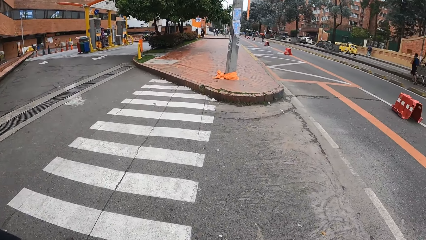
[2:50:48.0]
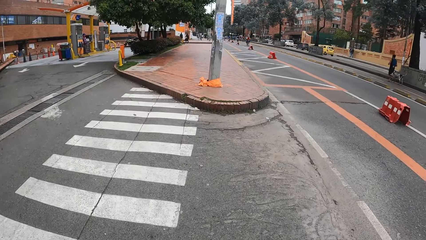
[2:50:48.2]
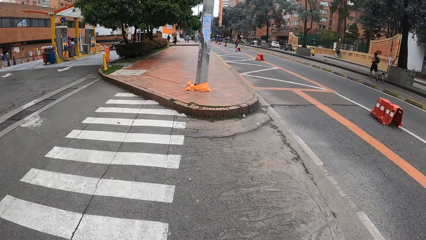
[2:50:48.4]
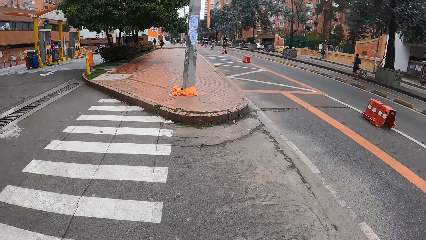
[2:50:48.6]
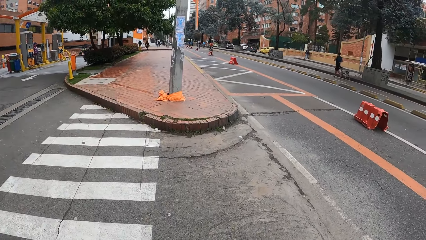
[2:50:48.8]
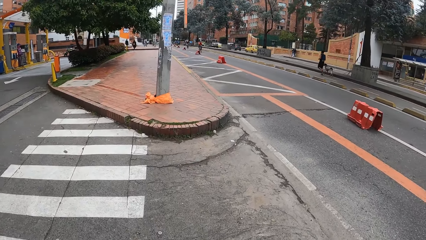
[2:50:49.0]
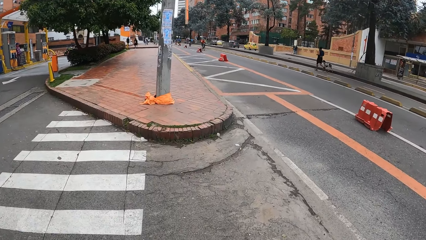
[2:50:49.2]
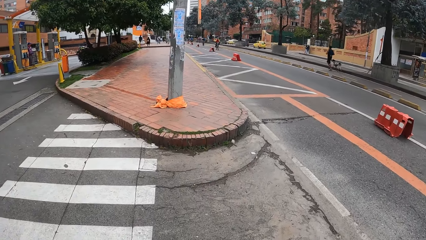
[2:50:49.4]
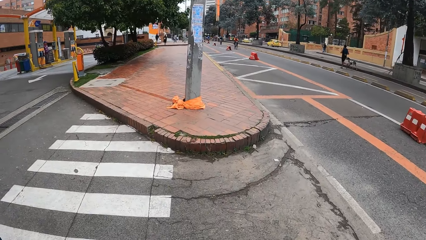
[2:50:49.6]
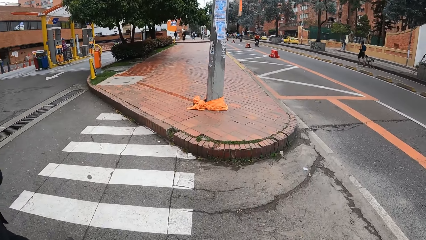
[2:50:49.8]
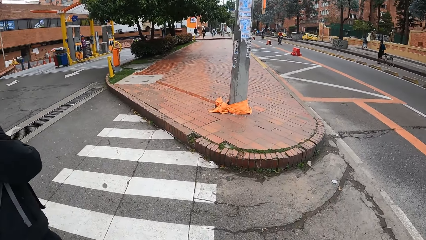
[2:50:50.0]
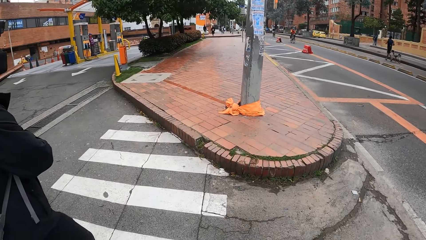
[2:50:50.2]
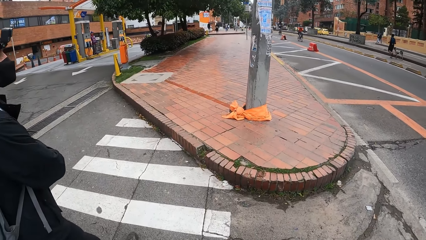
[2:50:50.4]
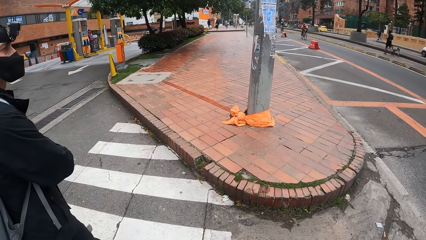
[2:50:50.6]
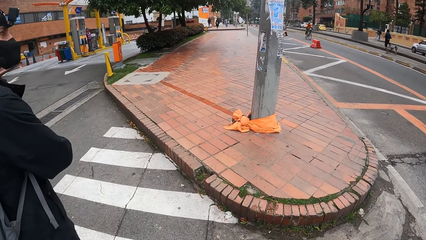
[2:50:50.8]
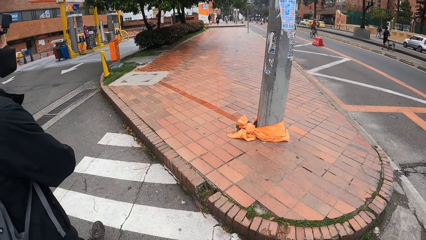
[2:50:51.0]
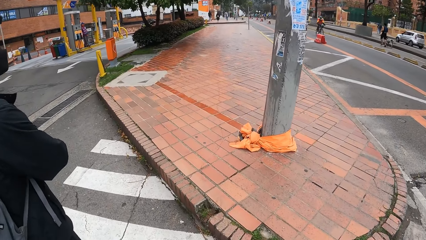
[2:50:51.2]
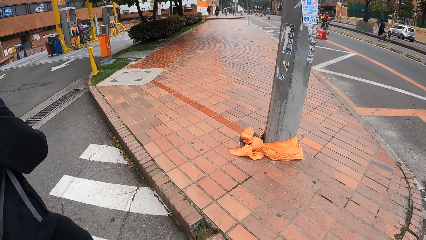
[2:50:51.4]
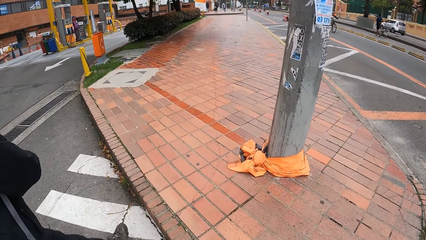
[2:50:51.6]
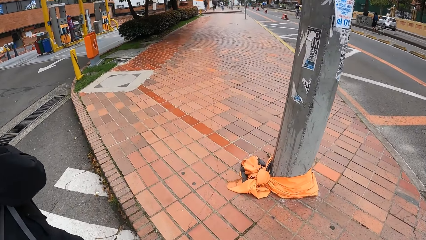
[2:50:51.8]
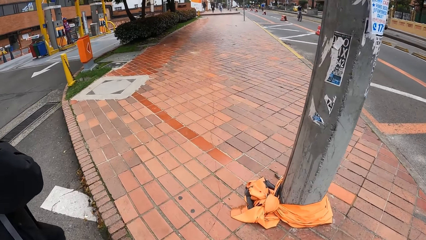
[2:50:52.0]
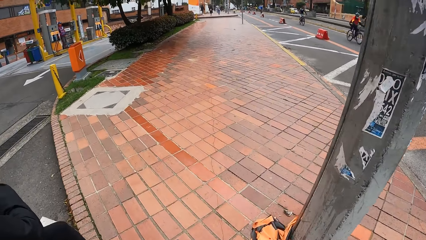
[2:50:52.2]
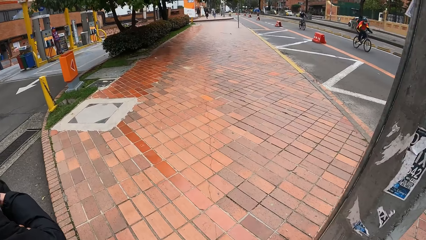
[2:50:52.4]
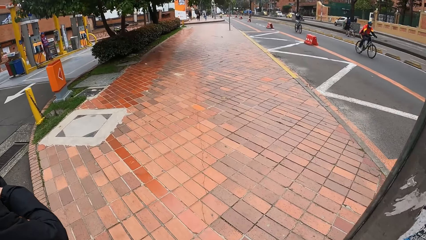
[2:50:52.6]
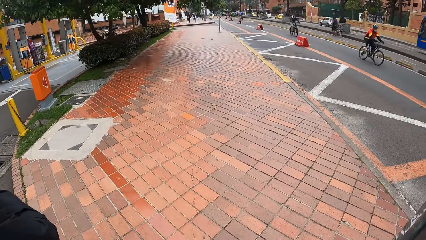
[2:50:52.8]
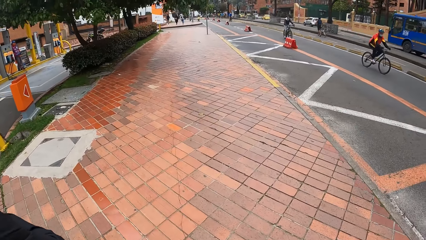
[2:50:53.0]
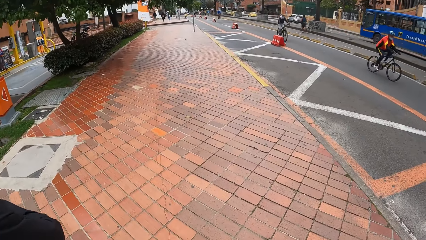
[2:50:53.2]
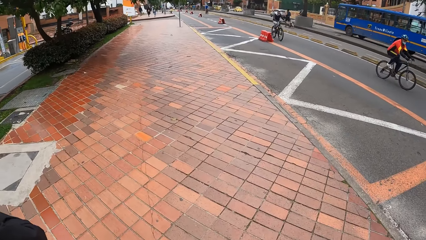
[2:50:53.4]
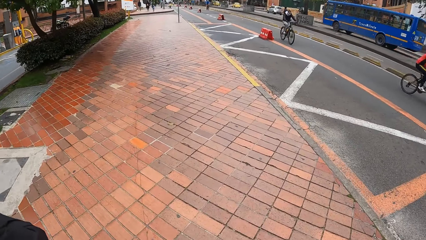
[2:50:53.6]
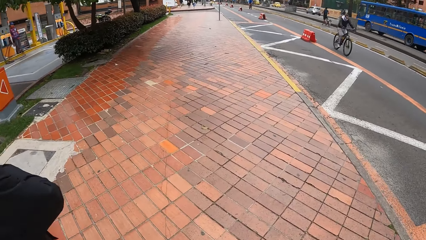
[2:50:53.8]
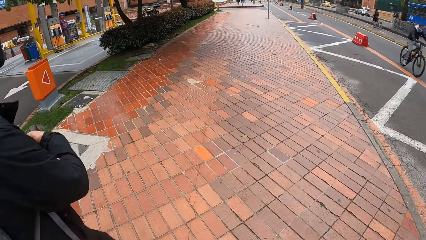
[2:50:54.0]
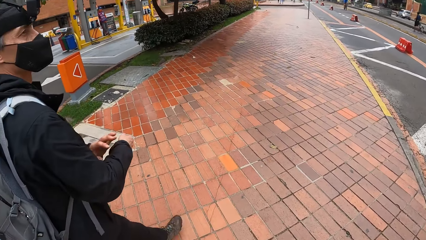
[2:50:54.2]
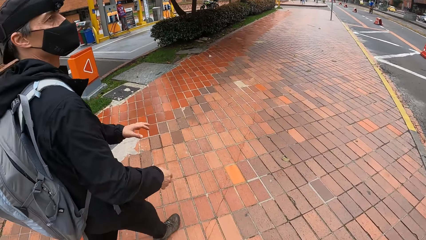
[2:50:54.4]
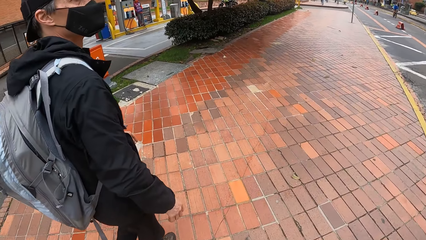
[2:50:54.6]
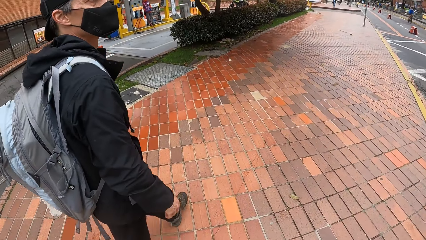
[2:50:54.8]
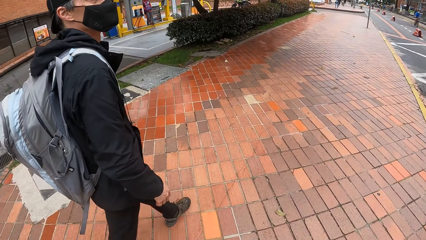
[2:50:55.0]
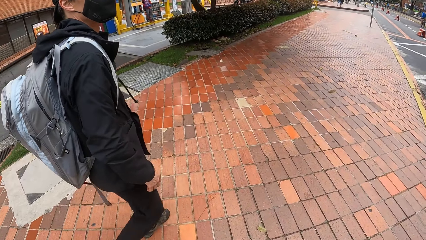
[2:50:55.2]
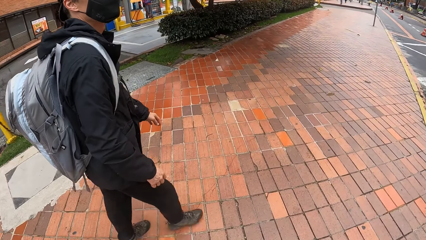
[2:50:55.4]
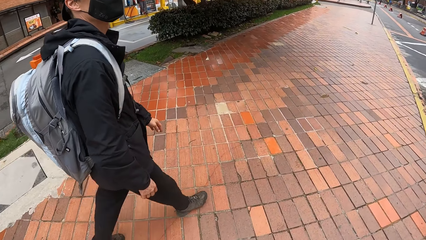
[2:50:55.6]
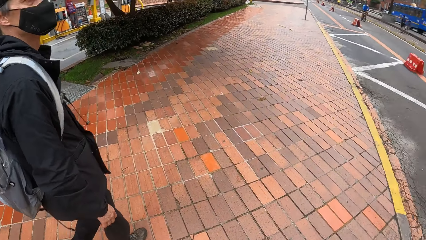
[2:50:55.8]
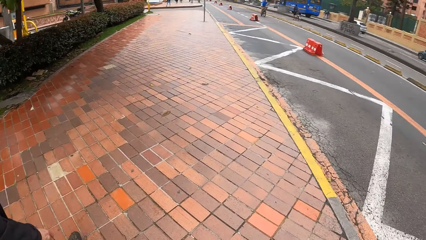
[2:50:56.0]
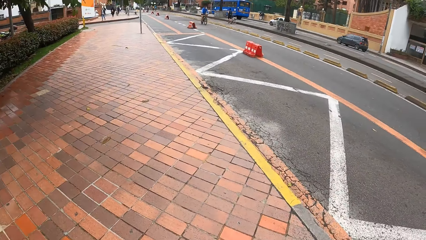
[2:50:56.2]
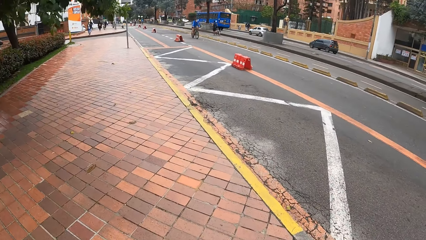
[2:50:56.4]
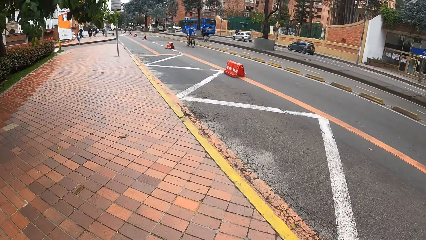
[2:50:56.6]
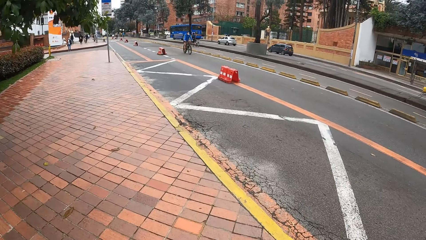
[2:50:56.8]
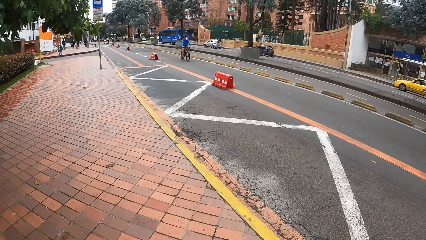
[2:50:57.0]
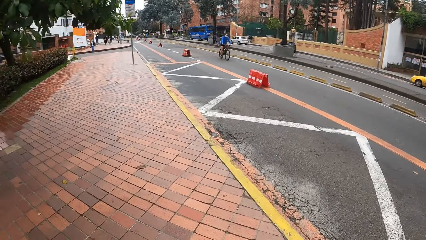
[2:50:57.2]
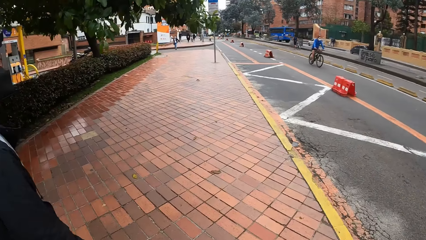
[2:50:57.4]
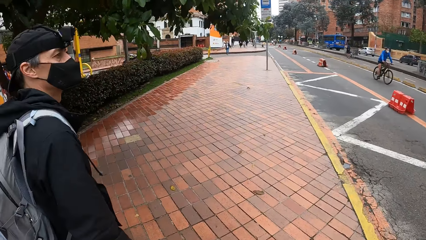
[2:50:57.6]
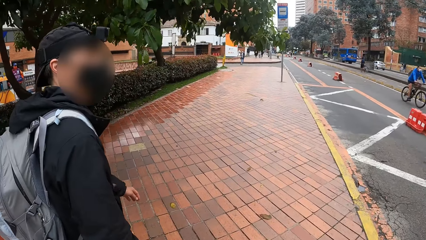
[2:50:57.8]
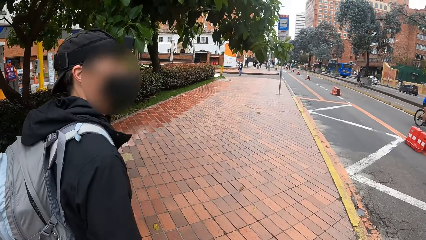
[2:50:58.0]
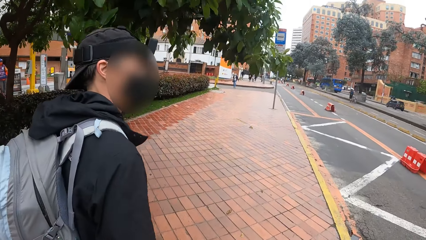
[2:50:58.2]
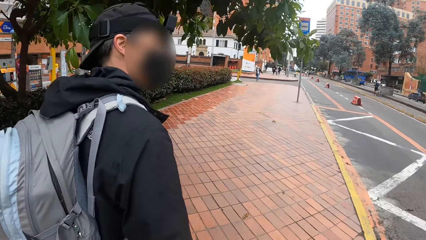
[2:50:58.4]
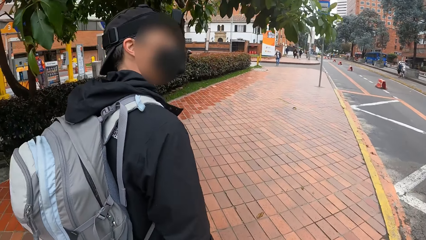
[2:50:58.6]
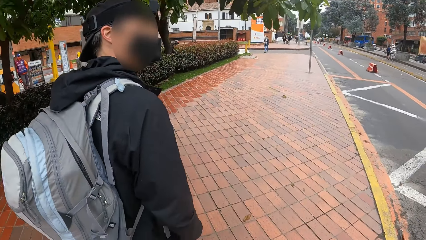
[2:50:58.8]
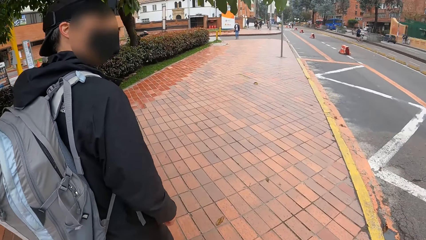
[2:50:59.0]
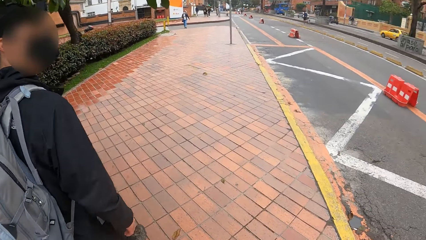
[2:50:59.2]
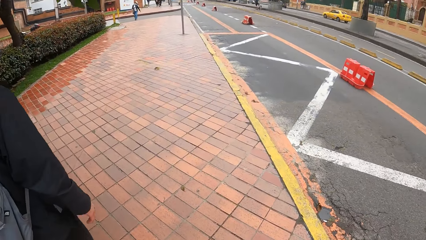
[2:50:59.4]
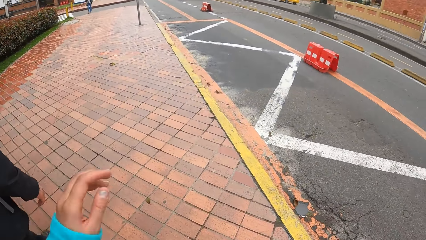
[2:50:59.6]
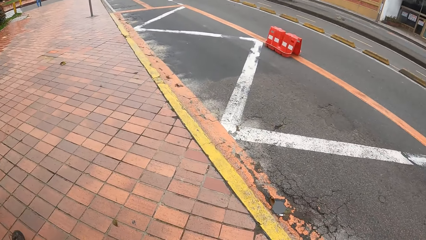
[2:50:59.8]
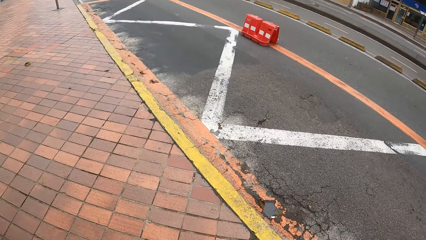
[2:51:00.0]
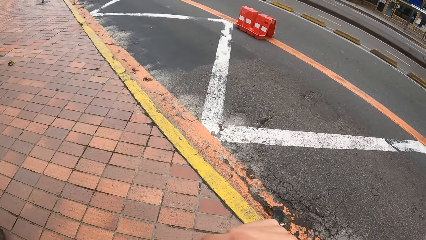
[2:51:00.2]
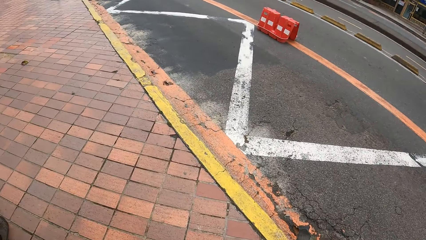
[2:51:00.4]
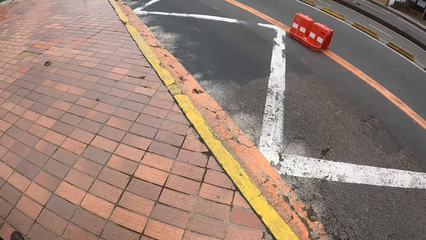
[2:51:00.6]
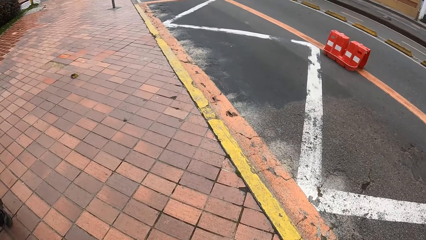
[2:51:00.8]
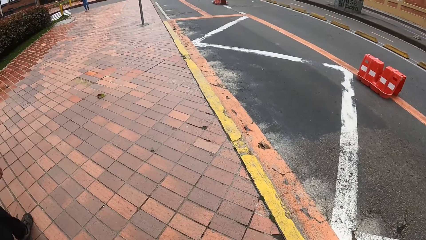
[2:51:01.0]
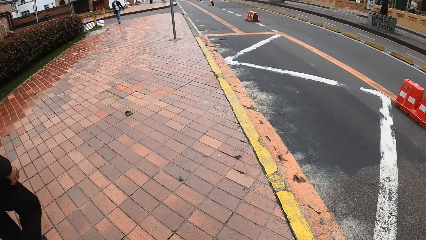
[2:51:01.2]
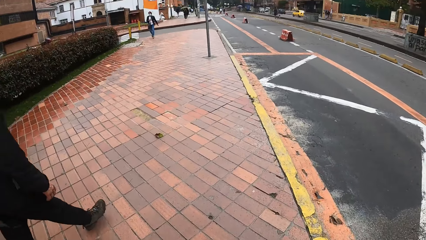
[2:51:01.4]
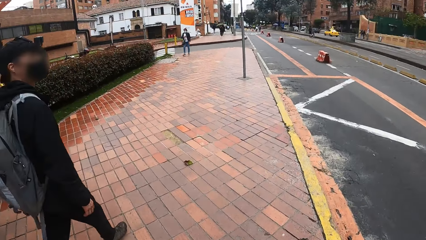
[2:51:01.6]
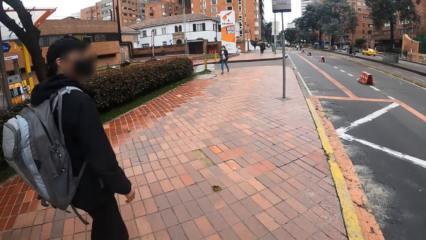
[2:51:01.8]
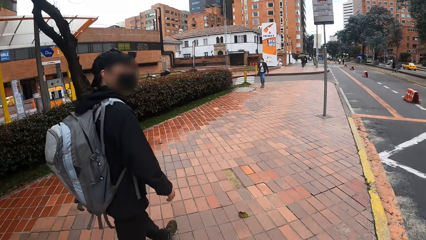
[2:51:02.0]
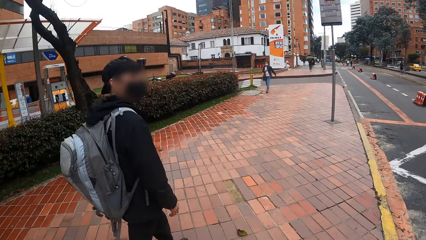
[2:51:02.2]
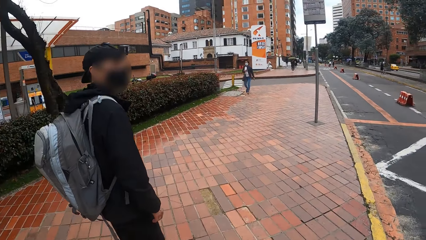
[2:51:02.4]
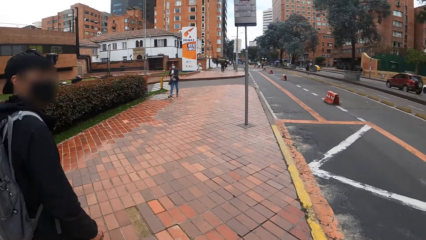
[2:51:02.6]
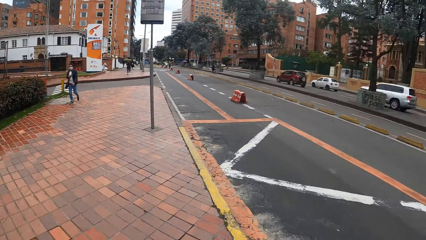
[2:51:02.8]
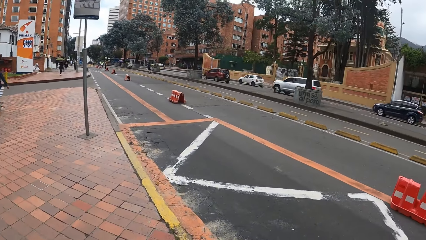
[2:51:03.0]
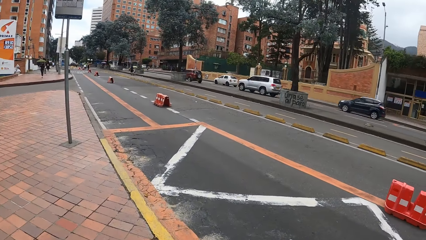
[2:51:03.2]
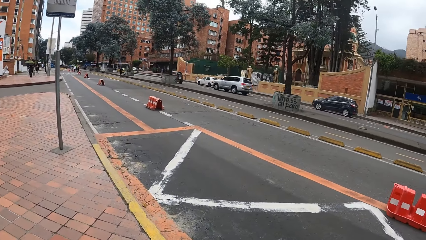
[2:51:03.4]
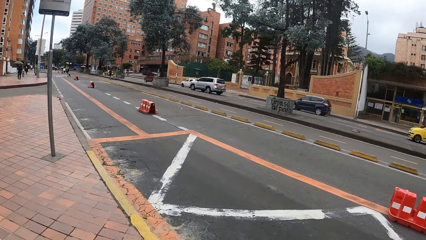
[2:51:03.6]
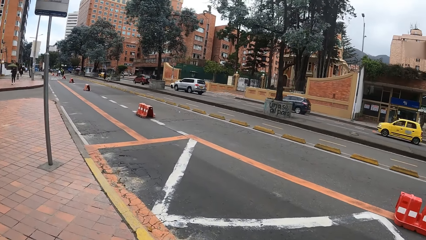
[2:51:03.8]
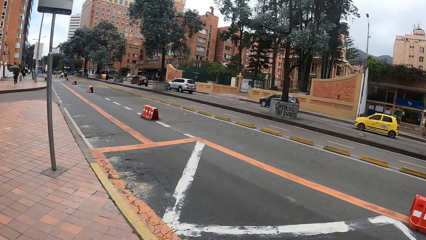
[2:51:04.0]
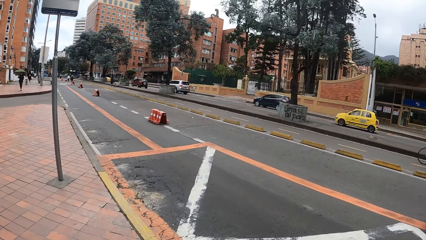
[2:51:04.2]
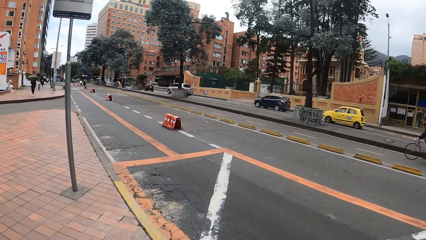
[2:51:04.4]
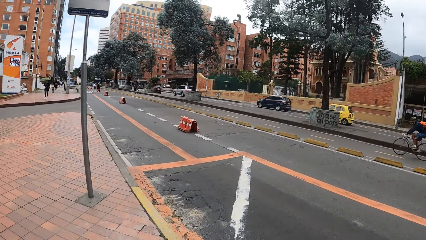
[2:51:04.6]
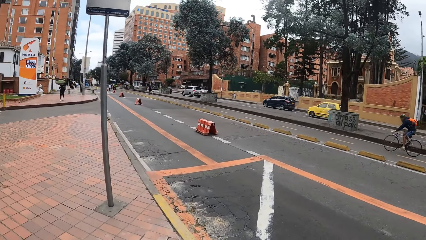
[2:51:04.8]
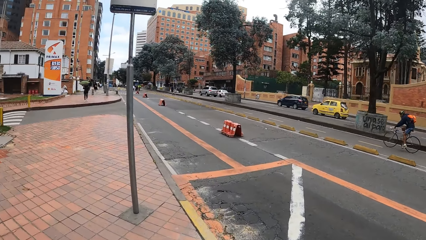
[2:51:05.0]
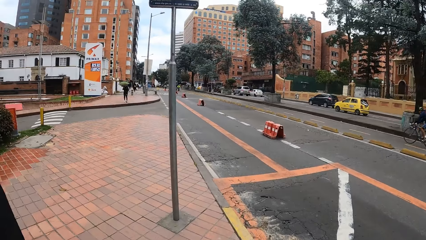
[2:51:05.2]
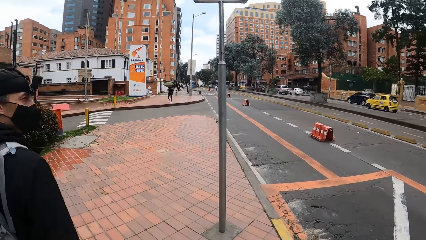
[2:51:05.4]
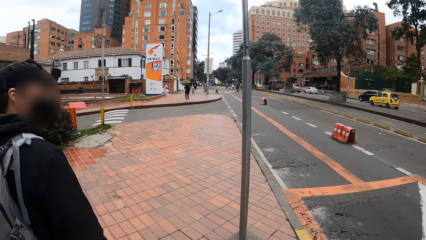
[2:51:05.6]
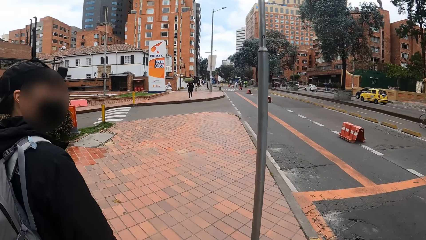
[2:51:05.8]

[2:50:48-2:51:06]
A person walks beside the camera wearer. The person moves the hands. The person walks beside the camera wearer. The camera wearer turns around. She walks on the pavement. The person walks beside the camera wearer. The camera wearer lifts her left hand toward her face. She walks on the pavement. The person walks beside the camera wearer. The camera wearer turns around. She walks on the pavement.
